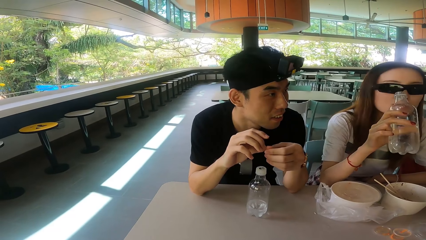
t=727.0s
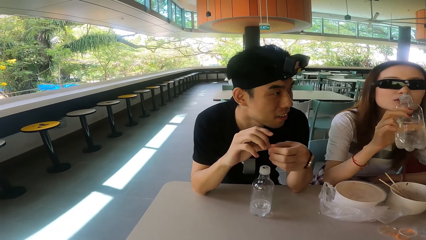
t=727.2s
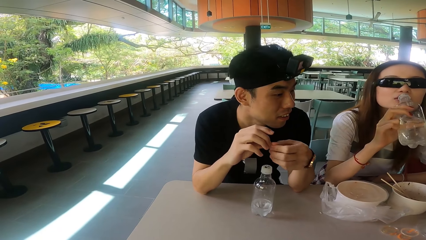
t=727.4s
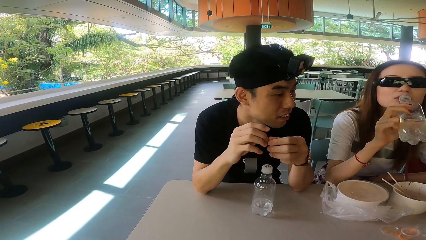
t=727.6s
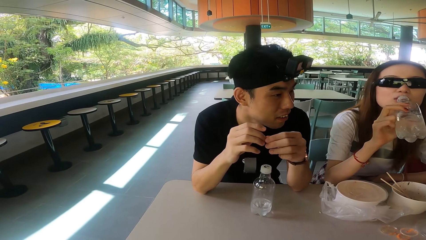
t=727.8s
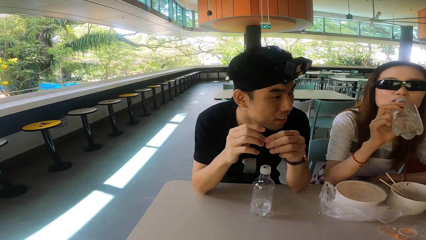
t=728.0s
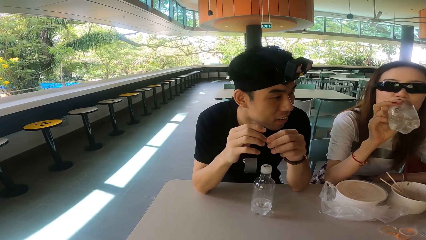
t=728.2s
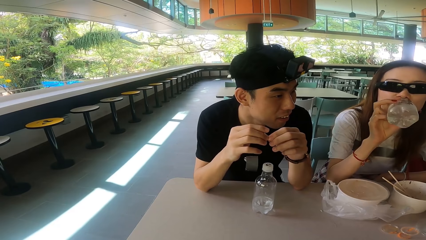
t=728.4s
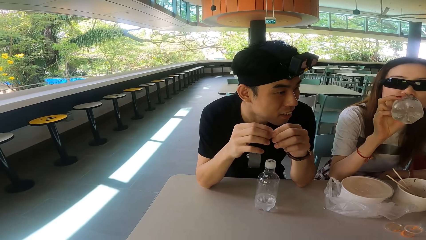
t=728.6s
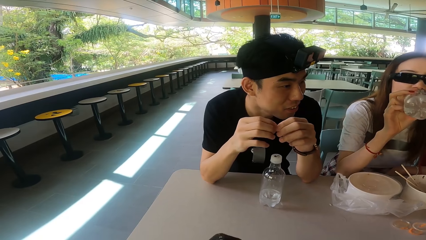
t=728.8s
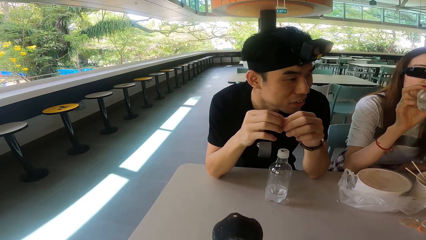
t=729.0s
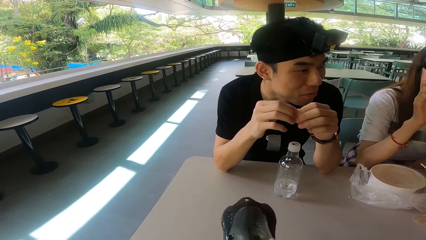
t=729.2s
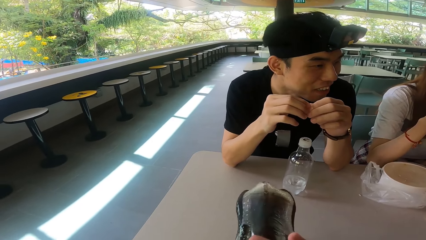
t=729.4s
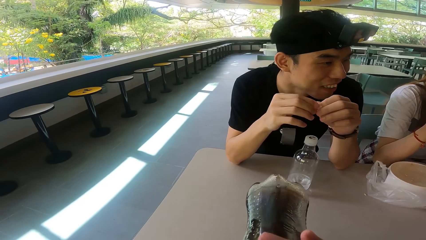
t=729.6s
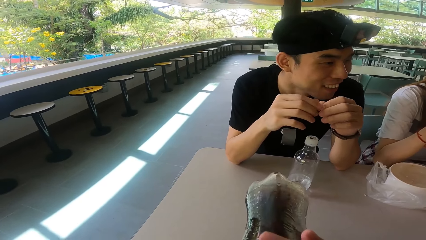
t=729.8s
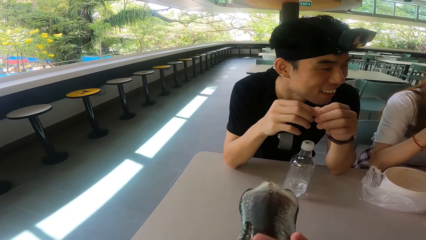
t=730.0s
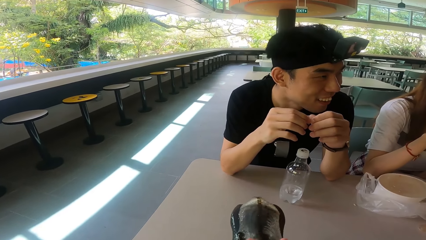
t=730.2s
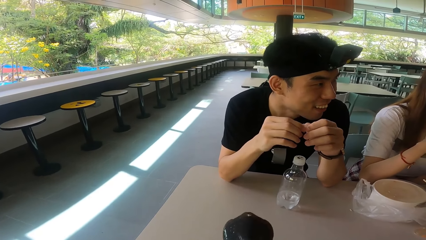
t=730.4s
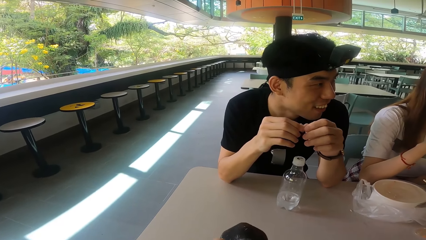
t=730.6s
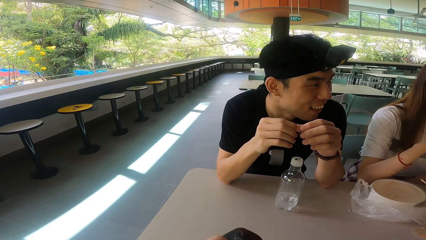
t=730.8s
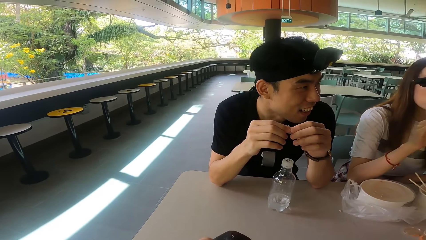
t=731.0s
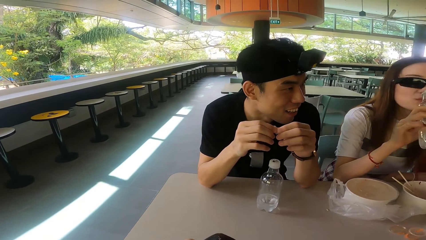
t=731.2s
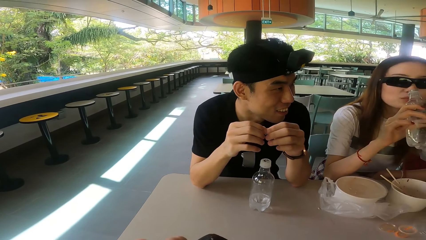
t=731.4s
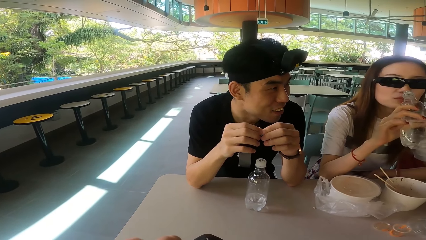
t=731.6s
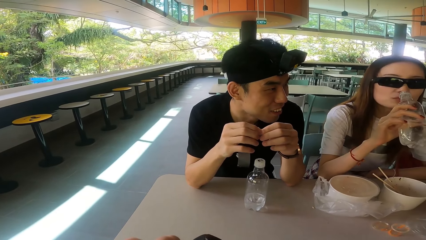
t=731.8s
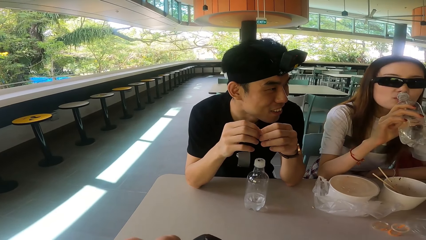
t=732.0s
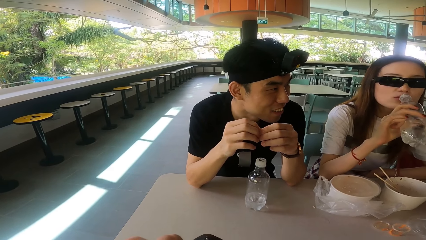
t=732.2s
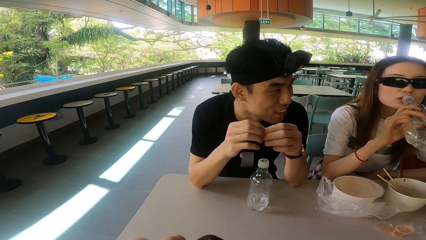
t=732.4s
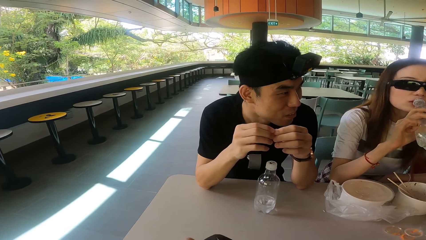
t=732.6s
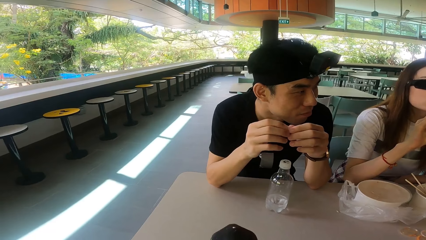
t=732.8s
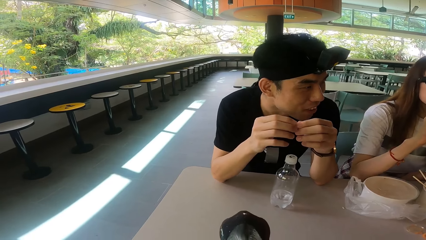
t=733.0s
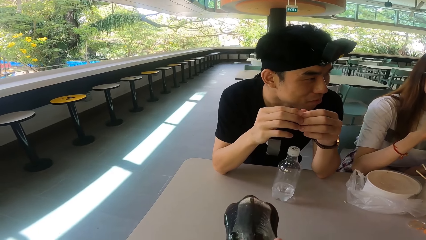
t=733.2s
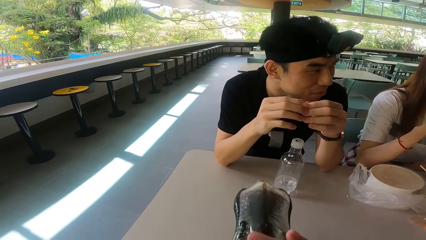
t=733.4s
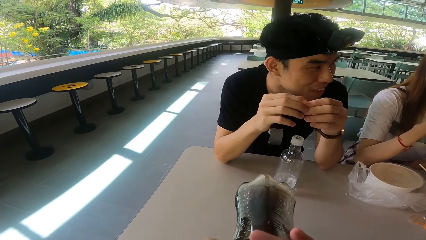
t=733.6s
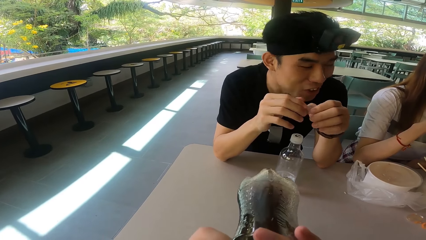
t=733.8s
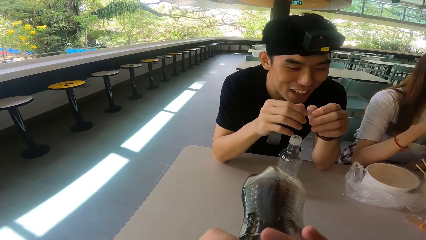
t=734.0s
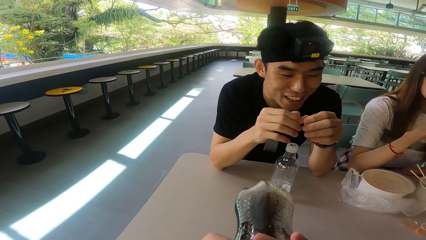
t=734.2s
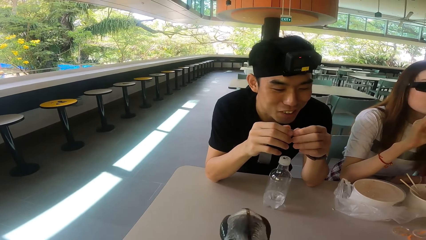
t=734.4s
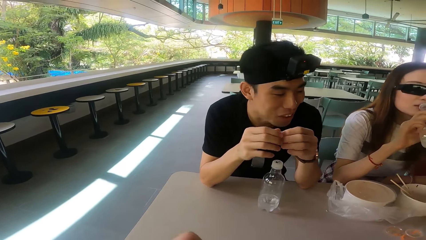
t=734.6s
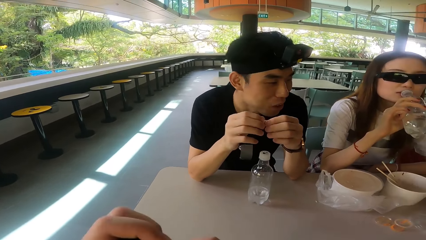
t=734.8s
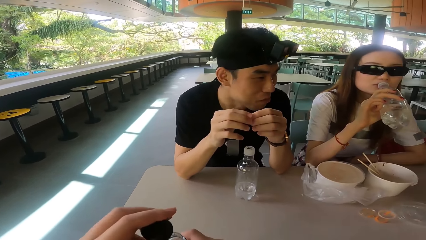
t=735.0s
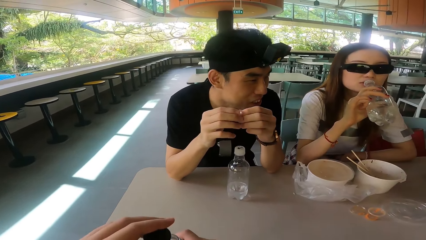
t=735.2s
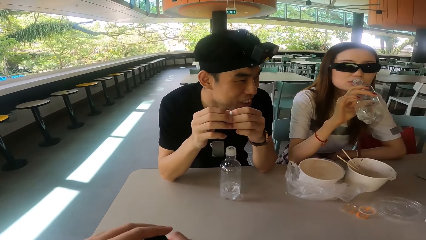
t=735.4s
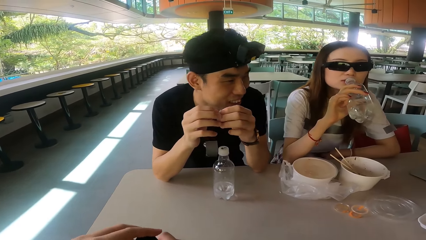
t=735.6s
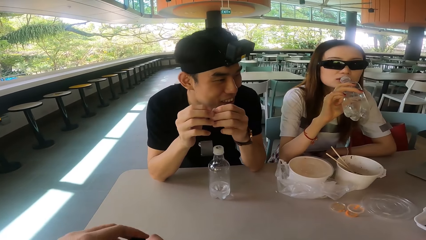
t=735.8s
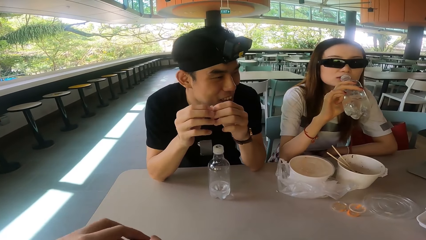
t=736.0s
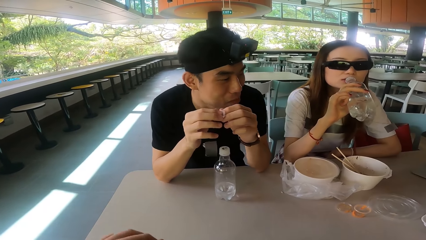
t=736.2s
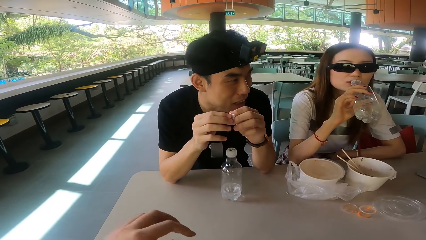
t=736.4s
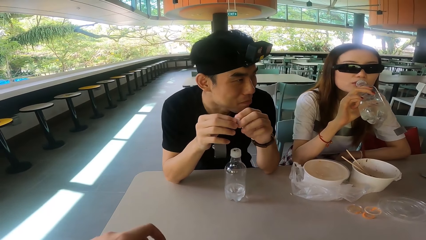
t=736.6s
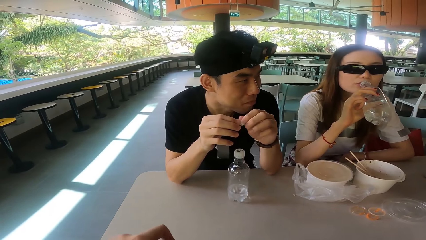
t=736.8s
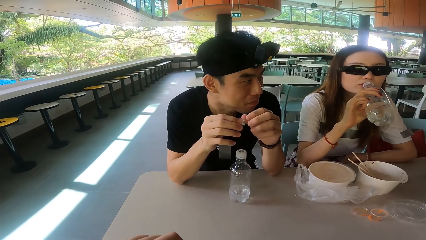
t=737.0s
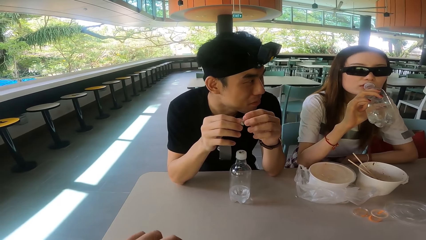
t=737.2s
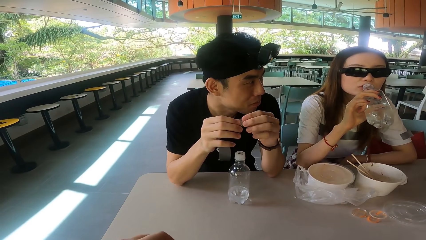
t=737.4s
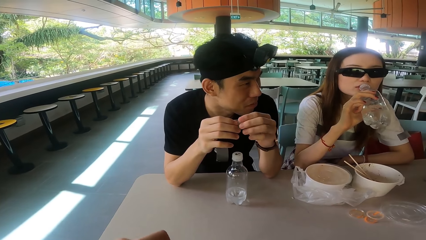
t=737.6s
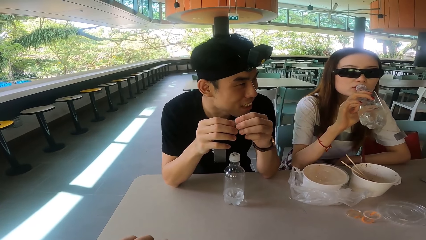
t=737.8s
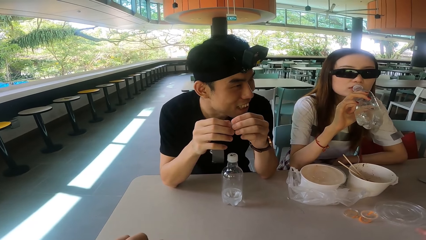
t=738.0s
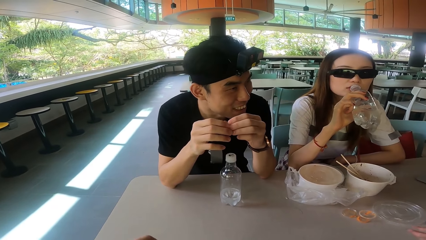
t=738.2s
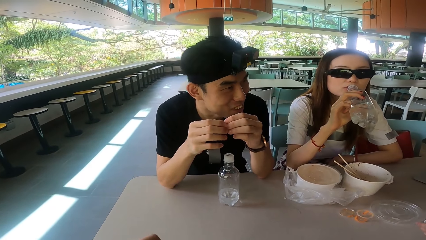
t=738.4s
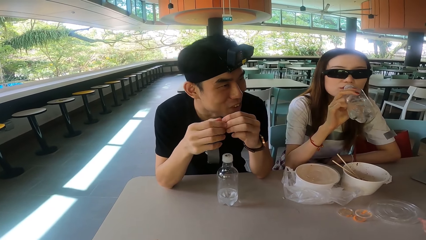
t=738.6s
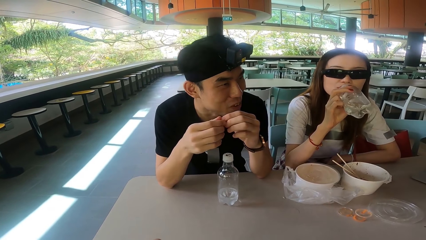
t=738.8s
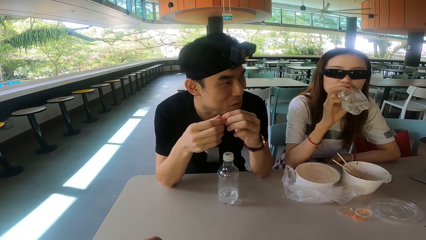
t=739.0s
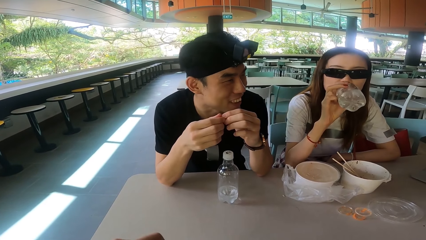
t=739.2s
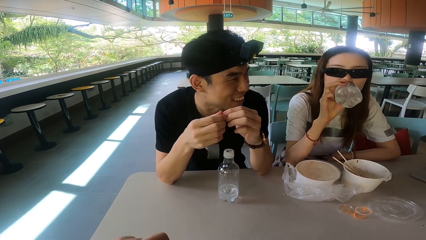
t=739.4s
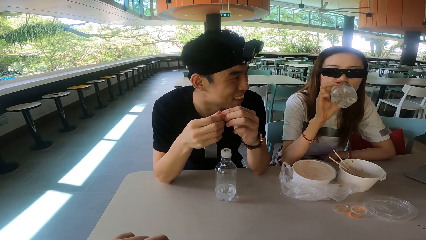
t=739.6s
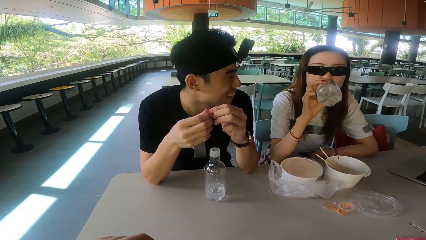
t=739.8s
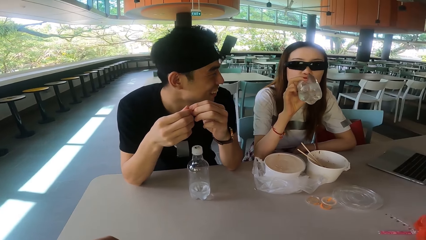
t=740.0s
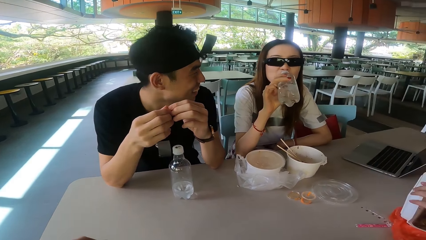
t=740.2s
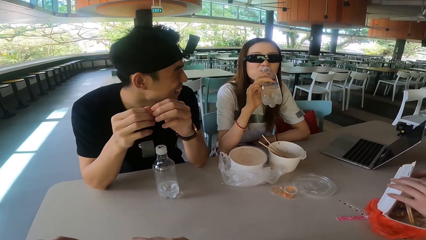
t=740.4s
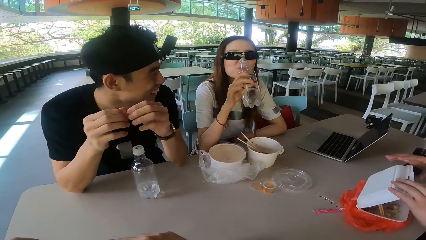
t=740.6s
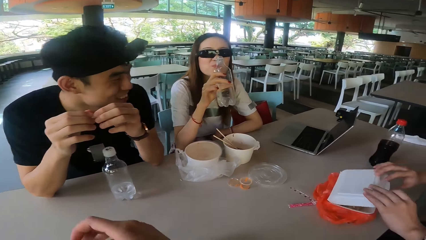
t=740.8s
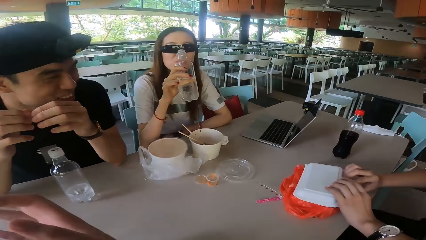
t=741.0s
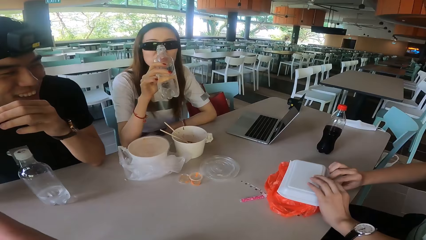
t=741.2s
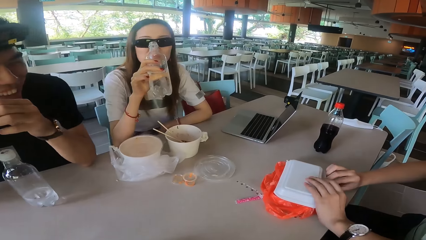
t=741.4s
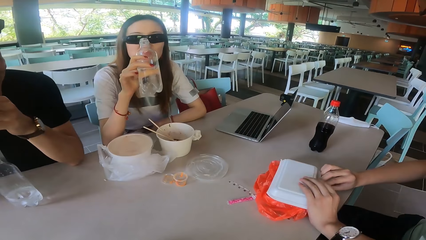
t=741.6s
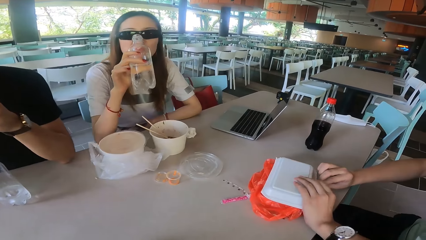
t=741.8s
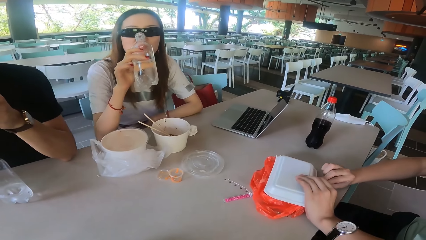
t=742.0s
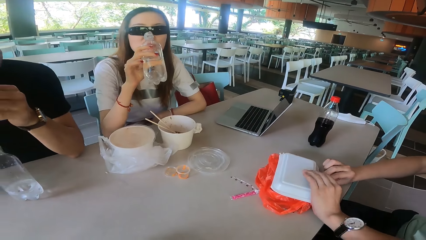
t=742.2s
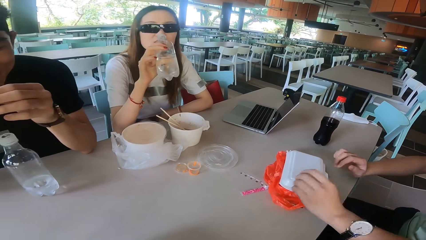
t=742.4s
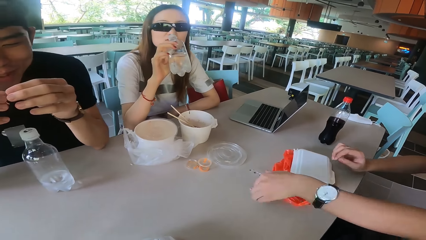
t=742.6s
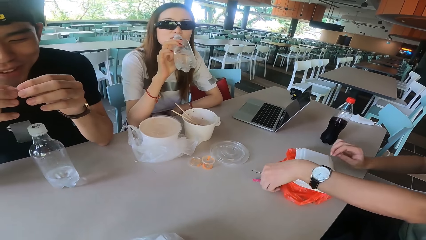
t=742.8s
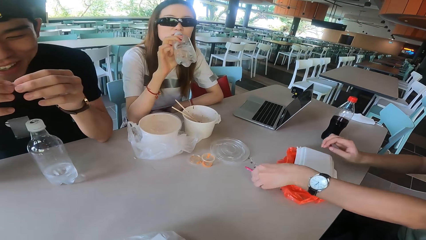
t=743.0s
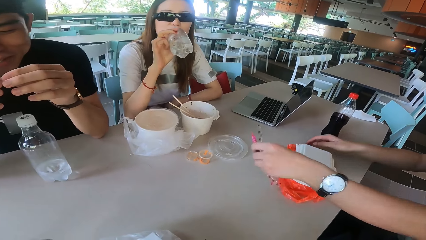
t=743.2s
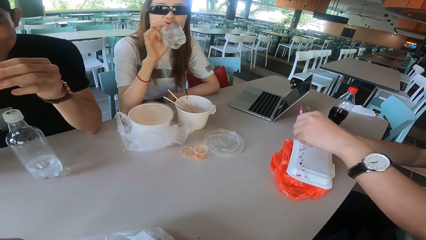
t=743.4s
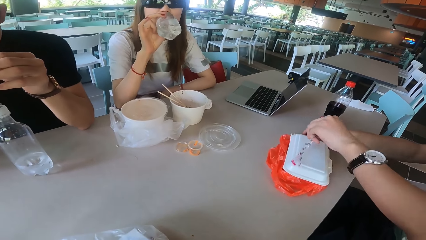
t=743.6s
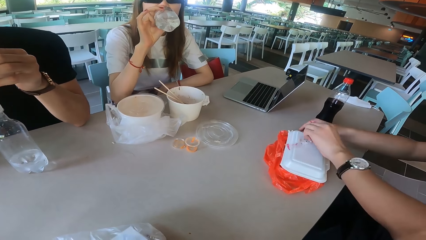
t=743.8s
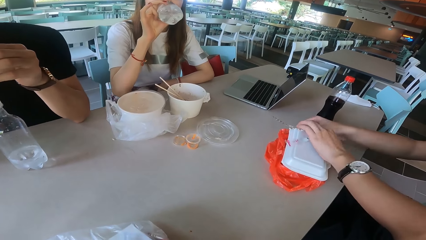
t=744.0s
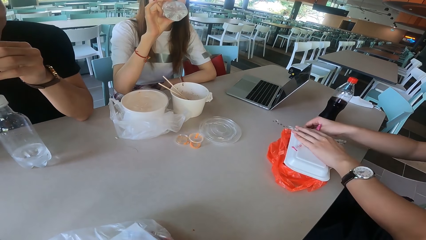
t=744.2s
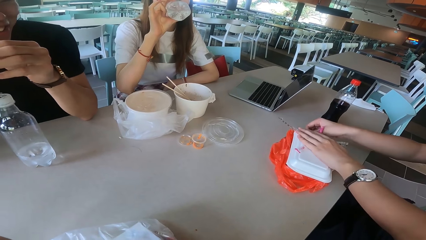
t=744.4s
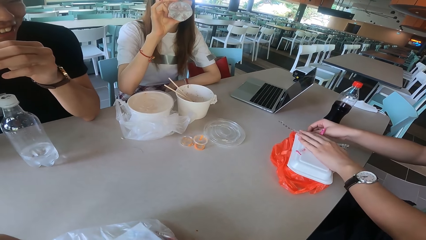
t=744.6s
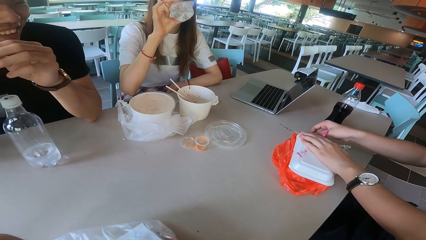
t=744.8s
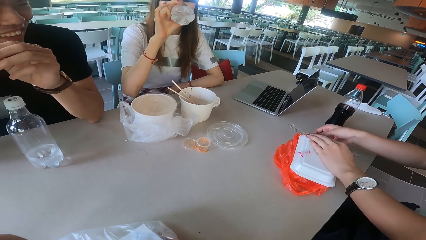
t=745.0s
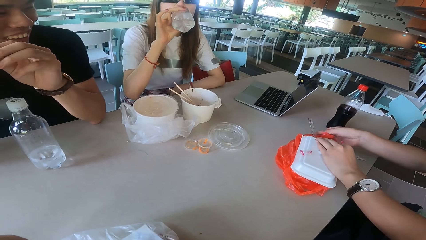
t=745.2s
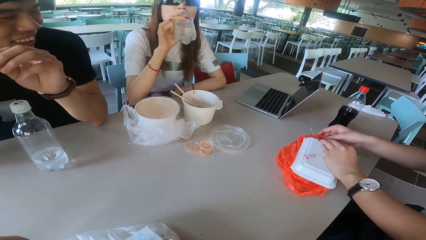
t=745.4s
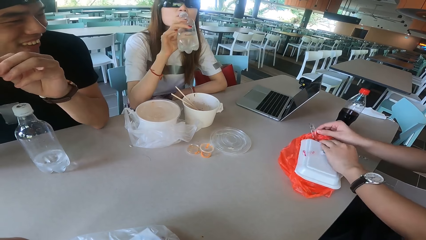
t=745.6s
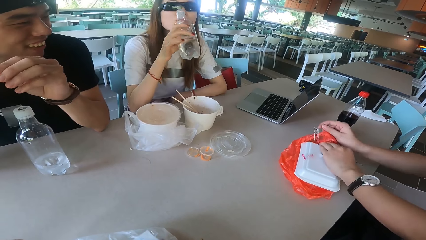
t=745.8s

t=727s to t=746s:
A man talks. A woman drinks the water. The man talks. The camera wearer closes the bottle. Another man folds the bowl and covers the box on the table. He picks up a piece of paper and puts the piece of paper on the box.
